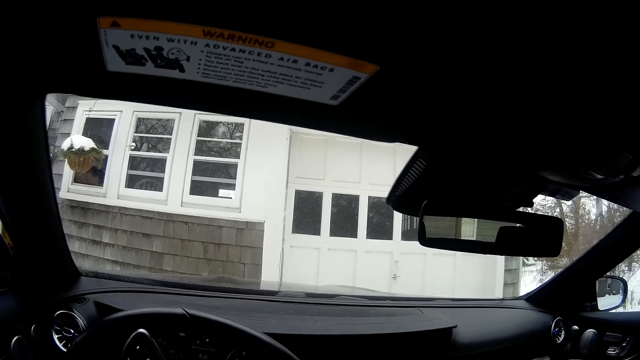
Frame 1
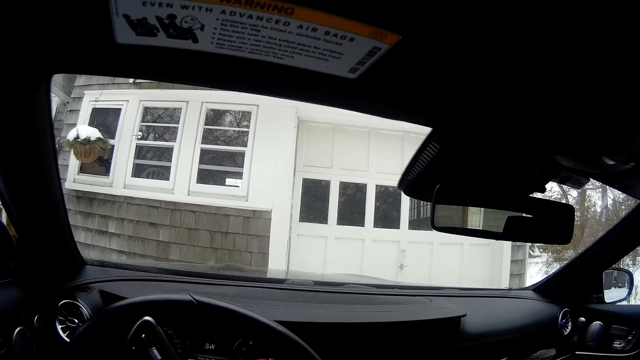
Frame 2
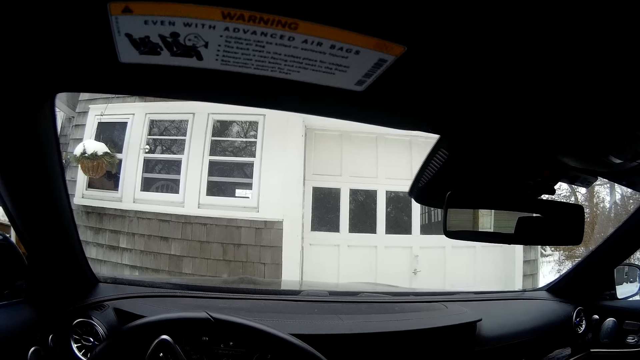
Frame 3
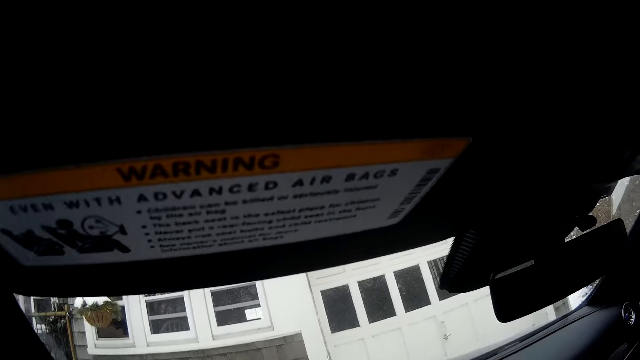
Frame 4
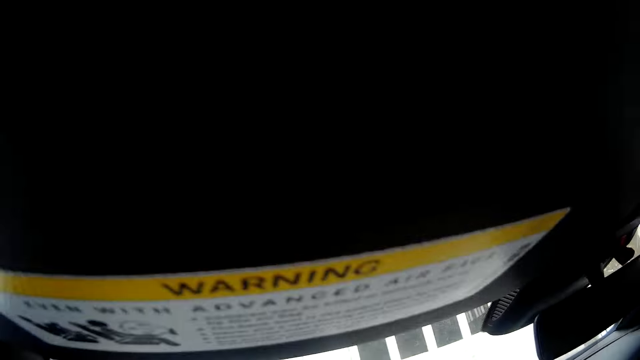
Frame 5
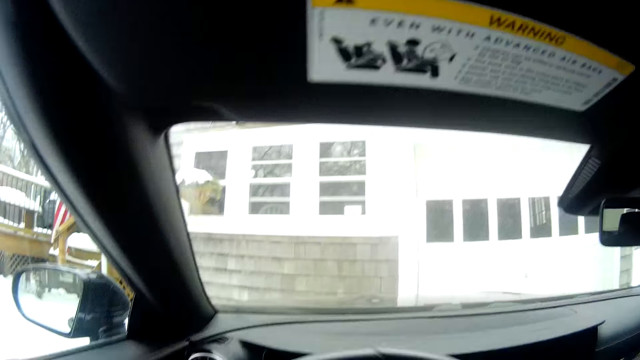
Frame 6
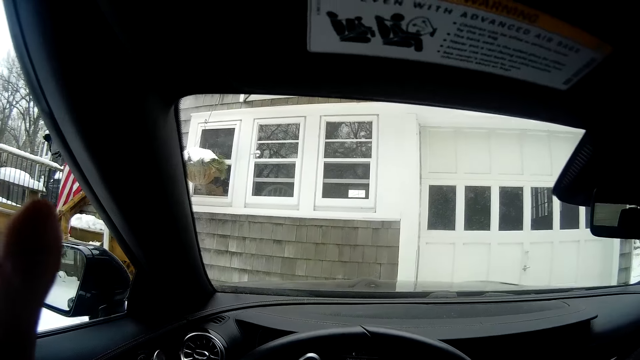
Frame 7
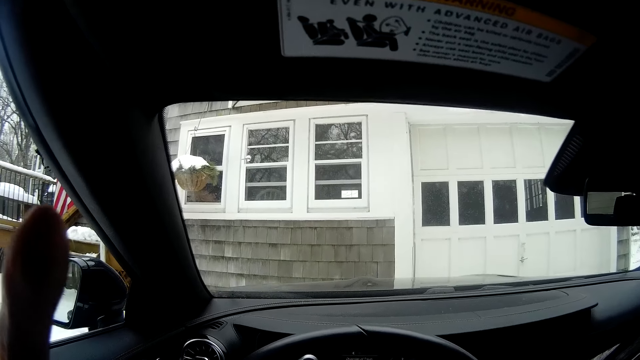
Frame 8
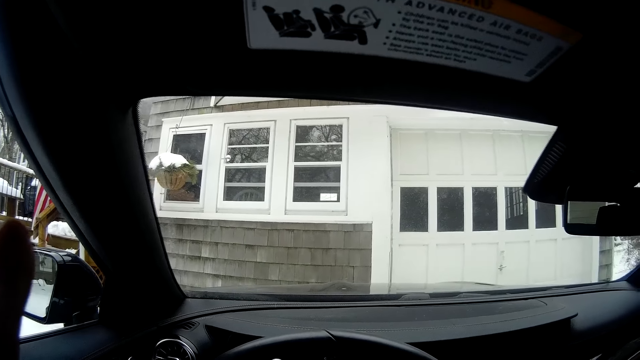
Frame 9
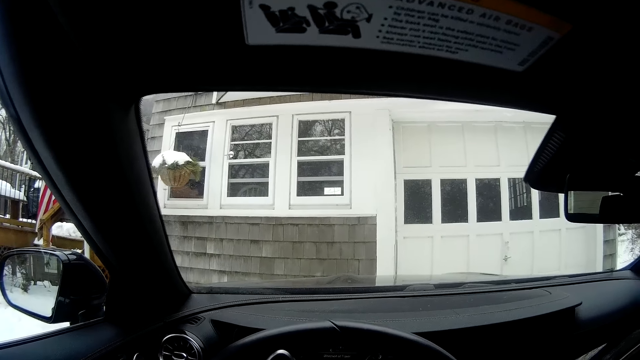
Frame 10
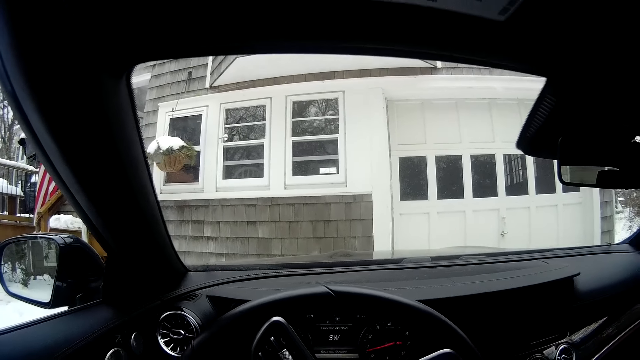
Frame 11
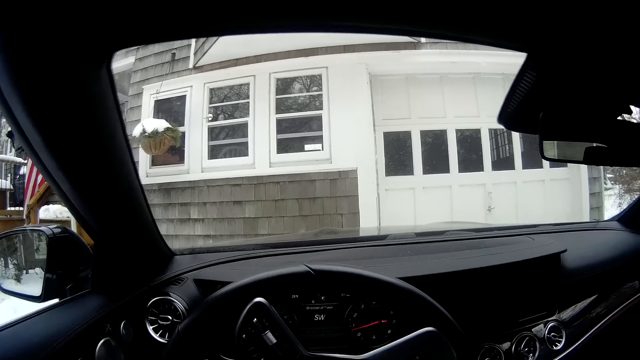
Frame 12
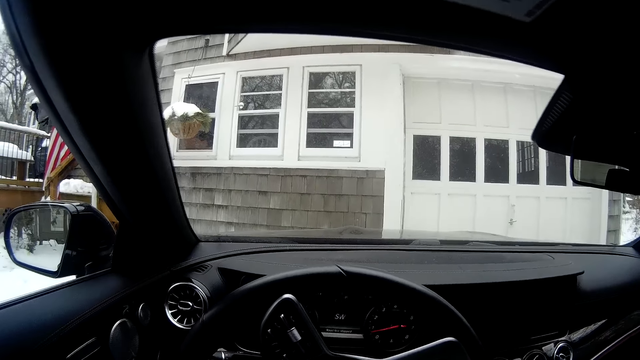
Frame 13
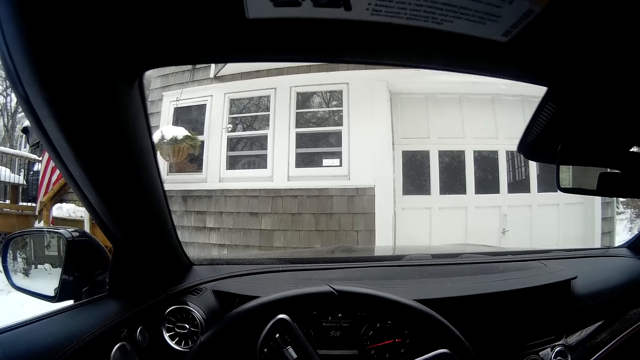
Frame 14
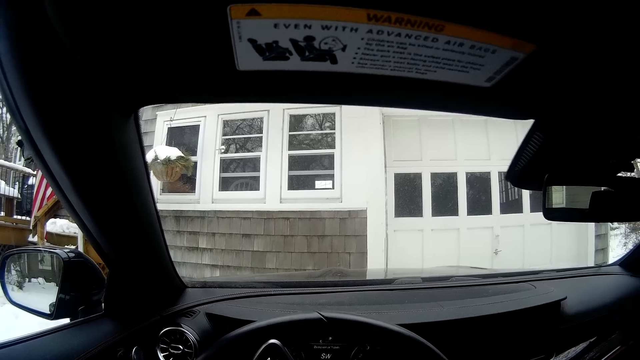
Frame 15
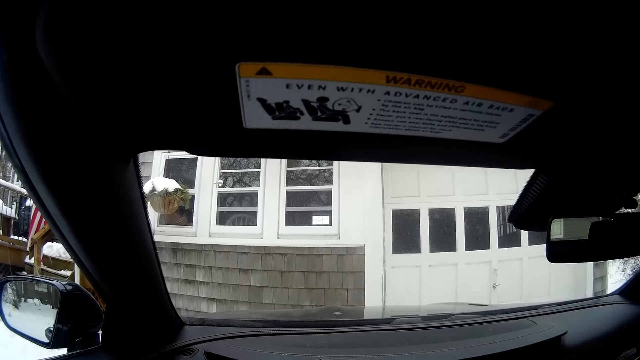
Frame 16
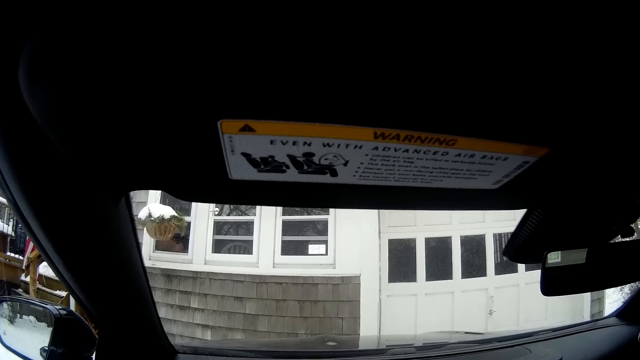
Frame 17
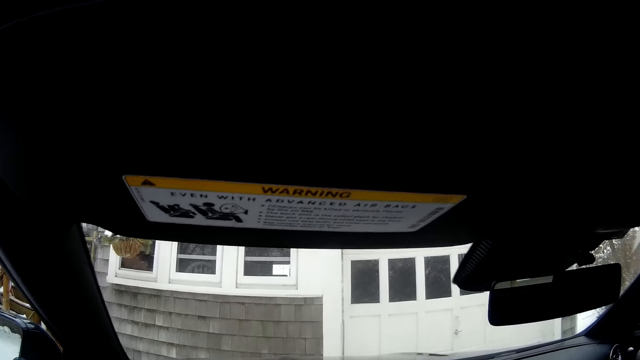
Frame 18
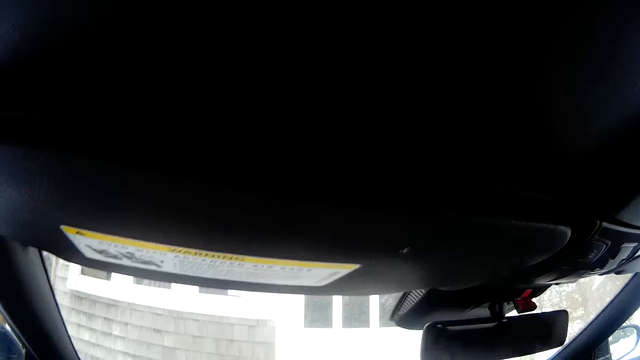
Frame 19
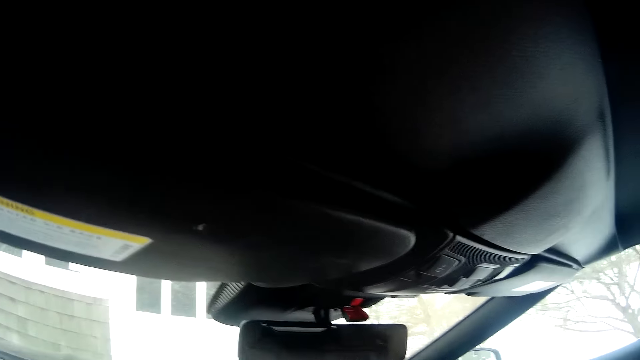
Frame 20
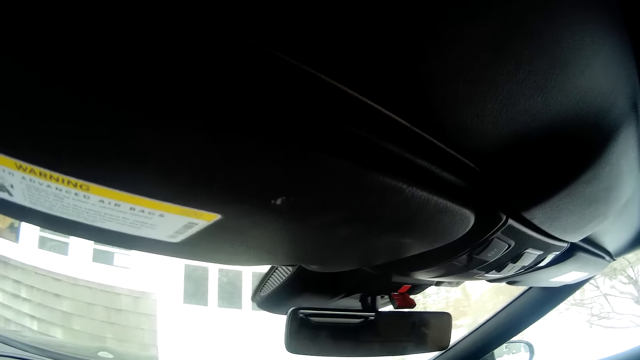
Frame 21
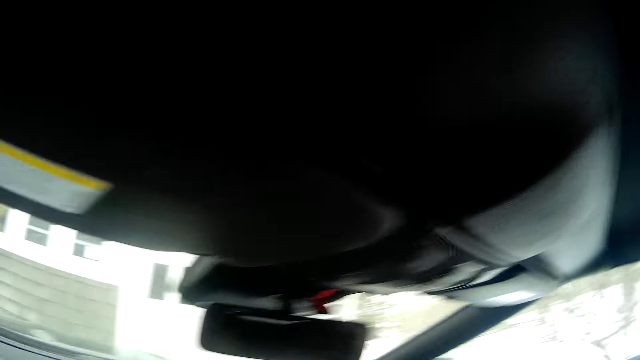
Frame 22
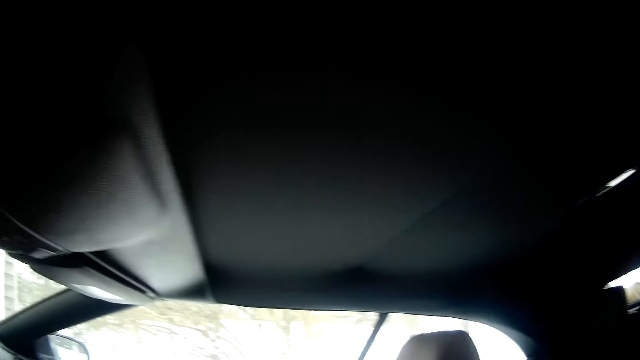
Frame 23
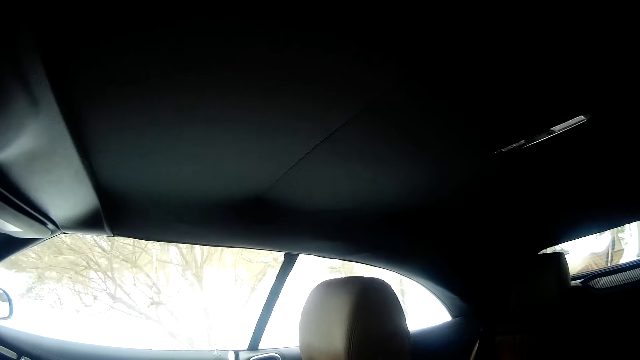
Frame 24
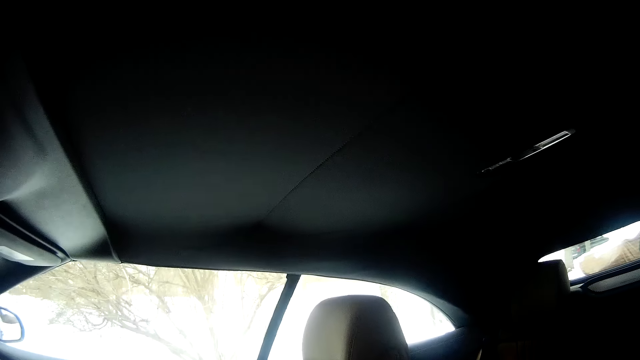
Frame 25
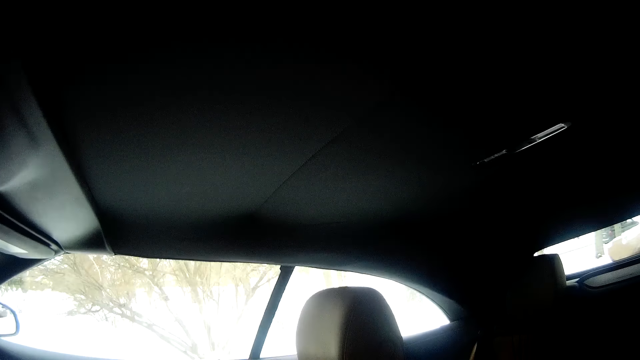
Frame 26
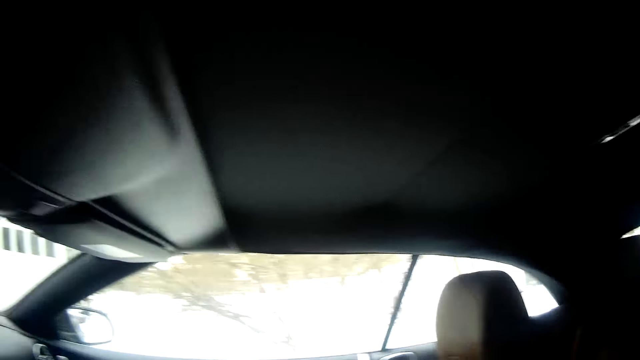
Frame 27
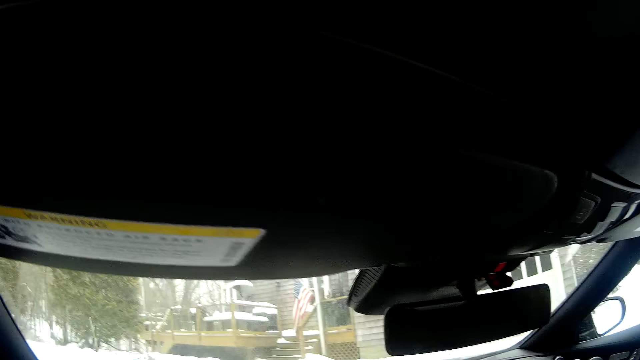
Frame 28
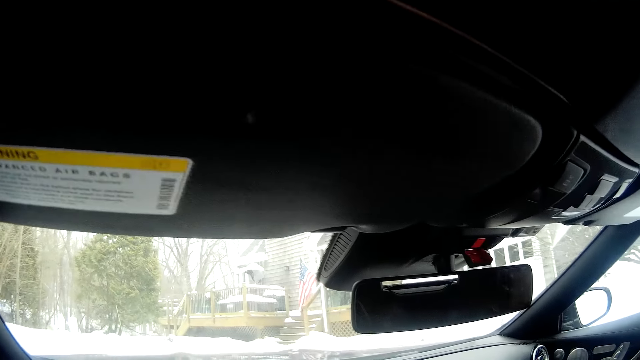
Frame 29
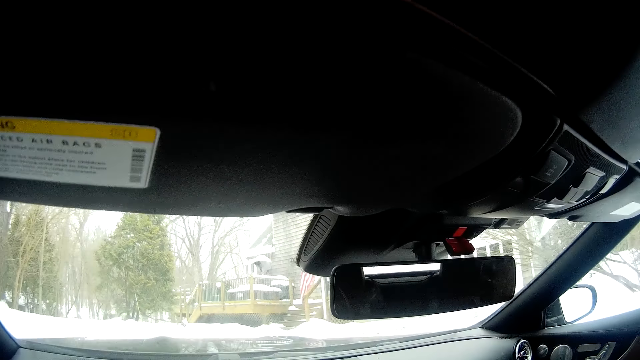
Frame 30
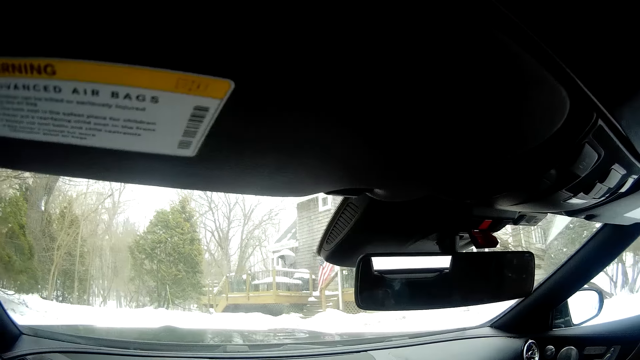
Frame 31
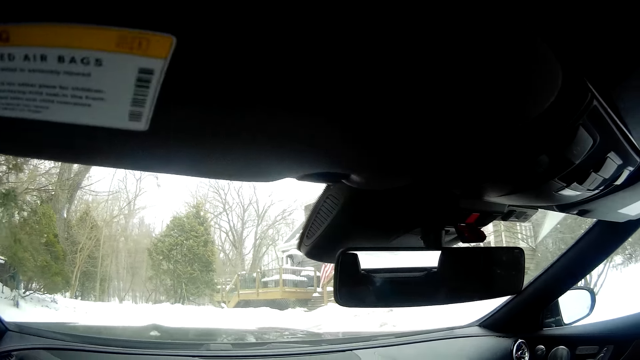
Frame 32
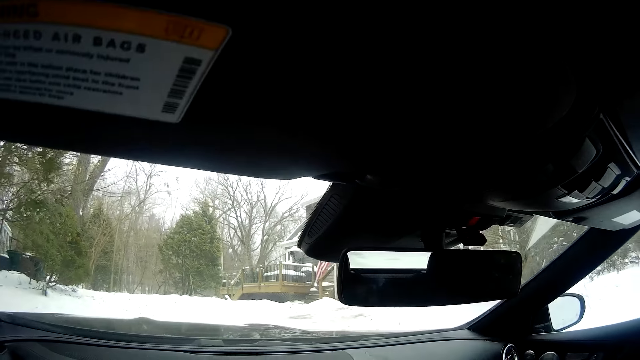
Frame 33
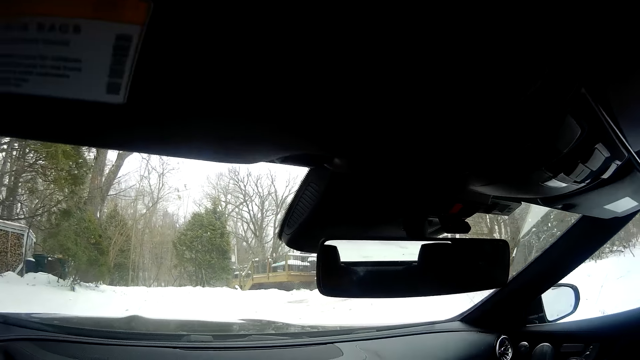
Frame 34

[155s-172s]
The camera wearer drives the car. They drive the car.

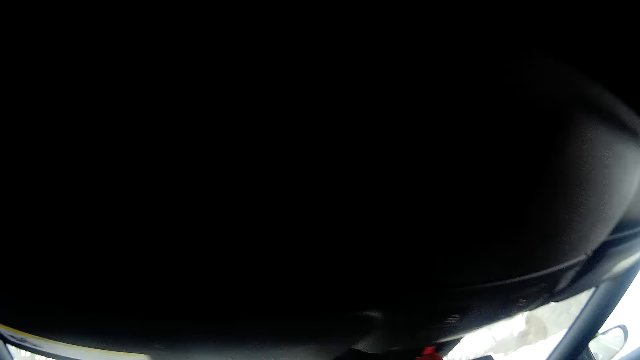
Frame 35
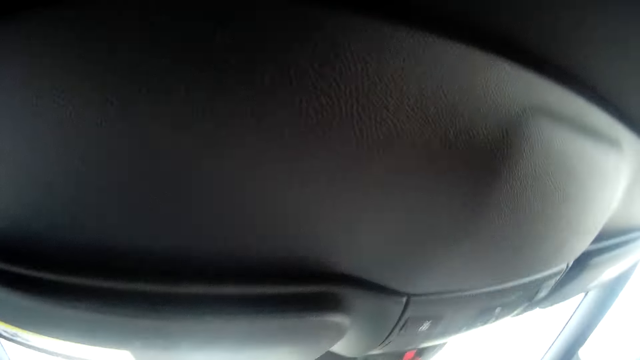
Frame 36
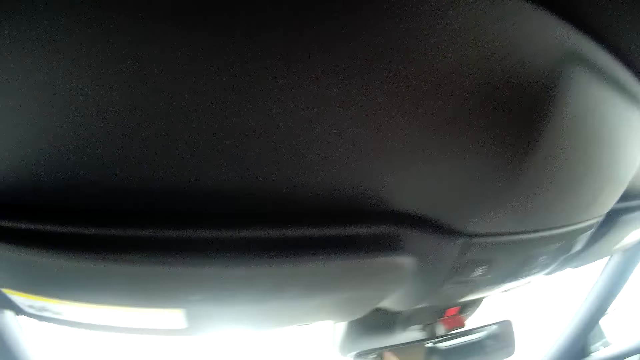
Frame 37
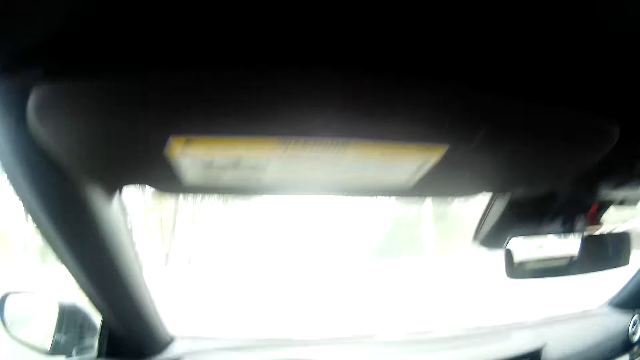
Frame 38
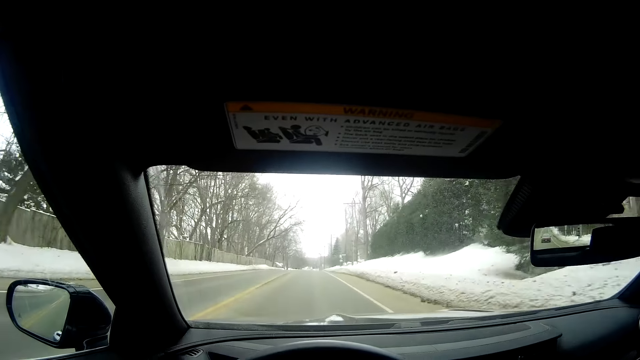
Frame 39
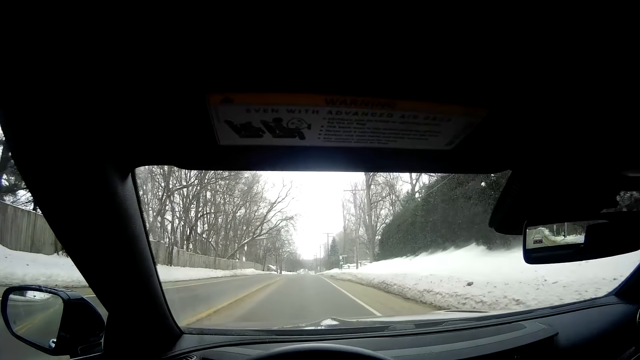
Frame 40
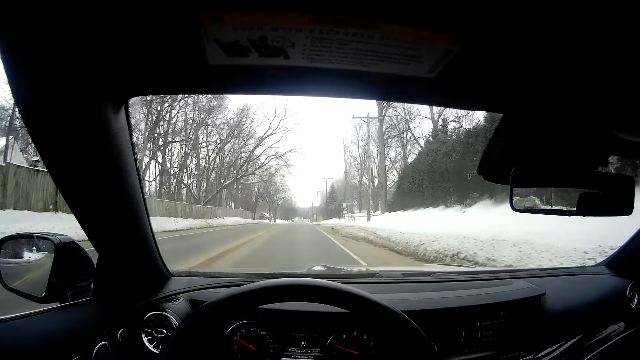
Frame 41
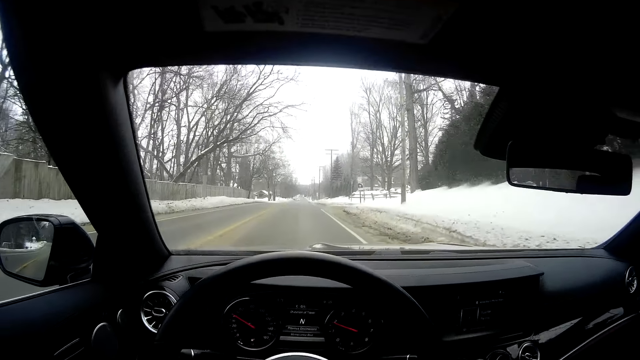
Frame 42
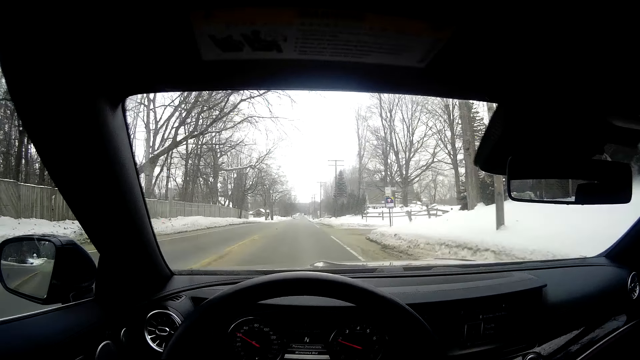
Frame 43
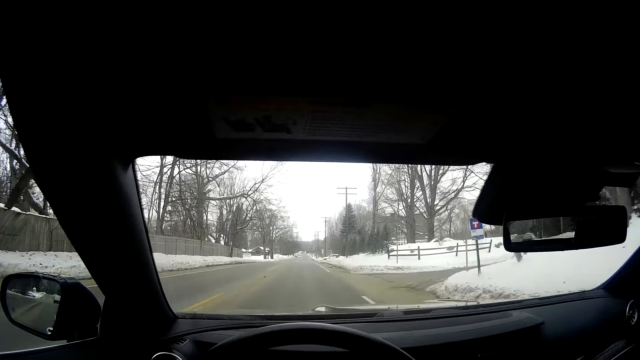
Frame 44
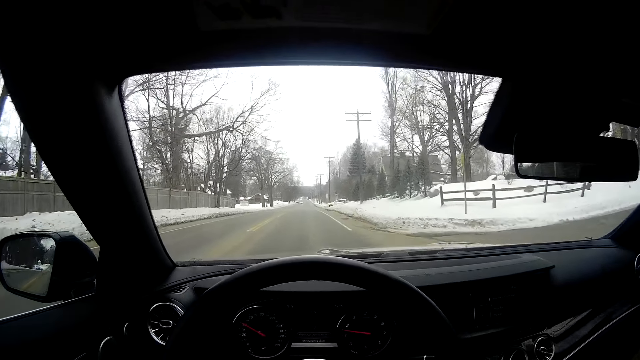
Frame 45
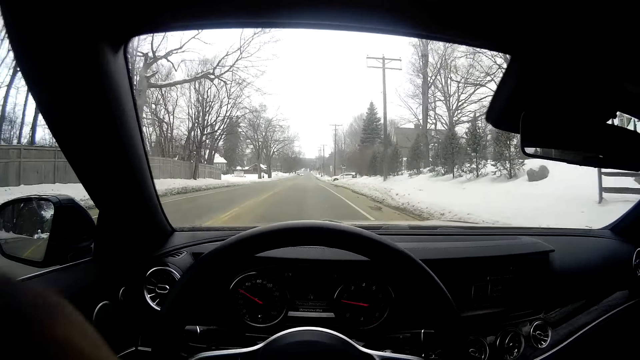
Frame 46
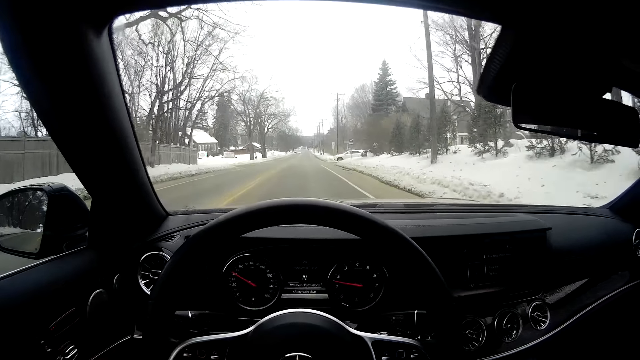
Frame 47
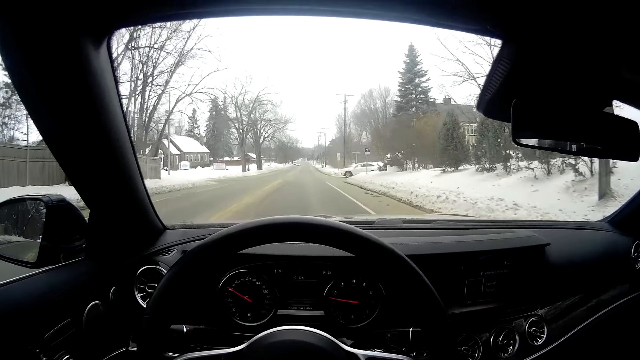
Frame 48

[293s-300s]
The camera wearer looks to the right. They drive the car with both hands.
